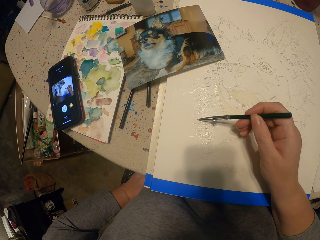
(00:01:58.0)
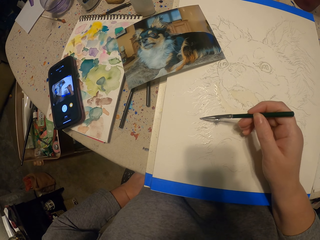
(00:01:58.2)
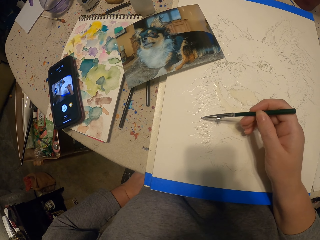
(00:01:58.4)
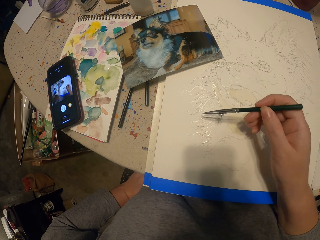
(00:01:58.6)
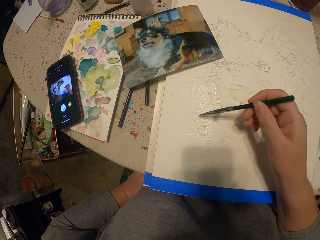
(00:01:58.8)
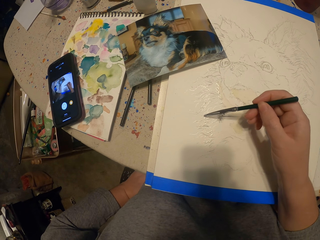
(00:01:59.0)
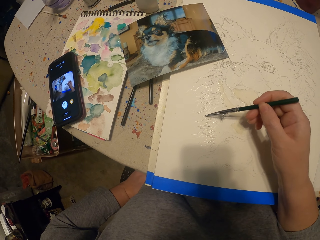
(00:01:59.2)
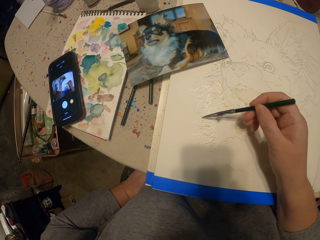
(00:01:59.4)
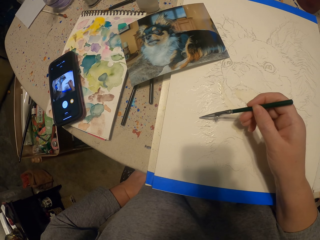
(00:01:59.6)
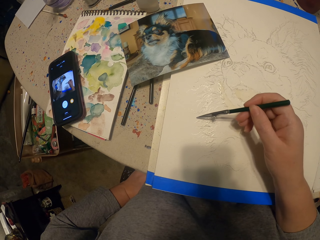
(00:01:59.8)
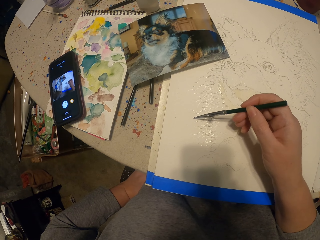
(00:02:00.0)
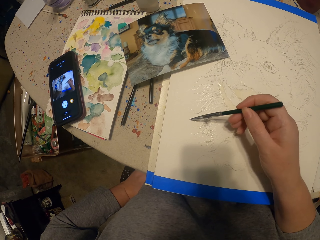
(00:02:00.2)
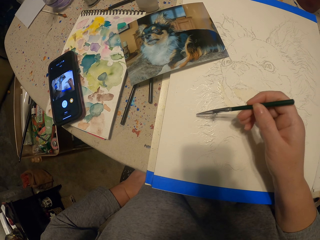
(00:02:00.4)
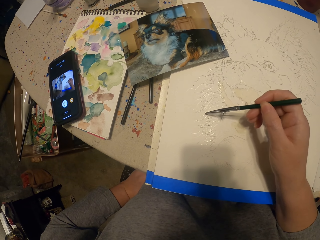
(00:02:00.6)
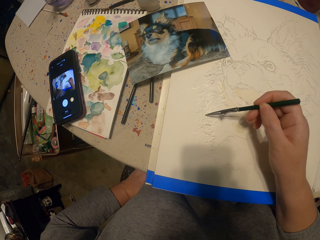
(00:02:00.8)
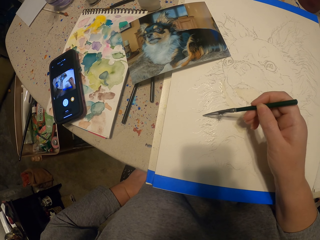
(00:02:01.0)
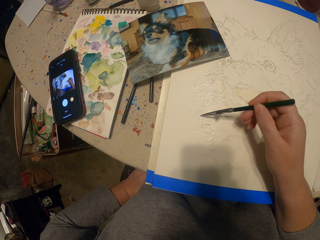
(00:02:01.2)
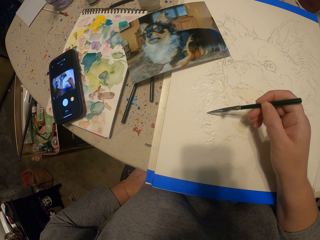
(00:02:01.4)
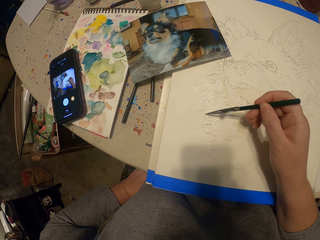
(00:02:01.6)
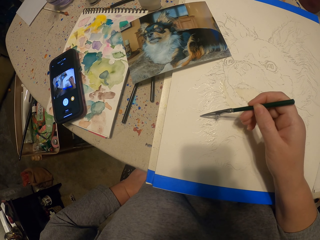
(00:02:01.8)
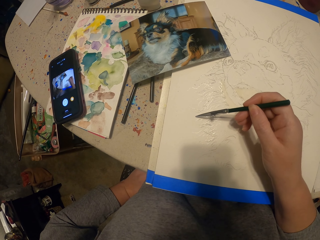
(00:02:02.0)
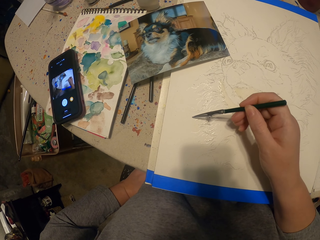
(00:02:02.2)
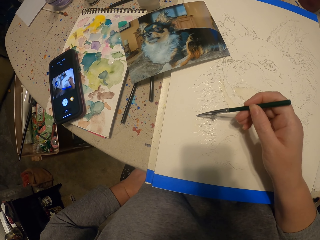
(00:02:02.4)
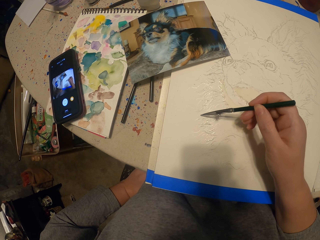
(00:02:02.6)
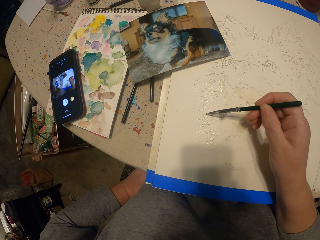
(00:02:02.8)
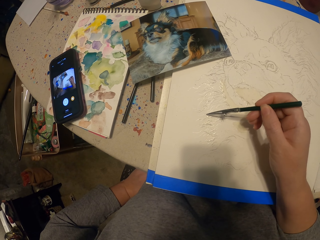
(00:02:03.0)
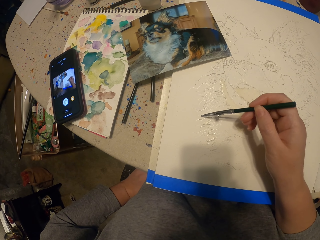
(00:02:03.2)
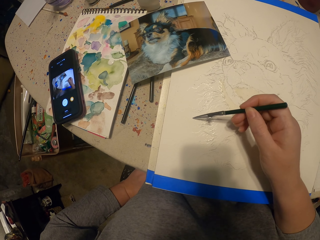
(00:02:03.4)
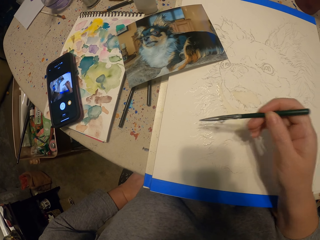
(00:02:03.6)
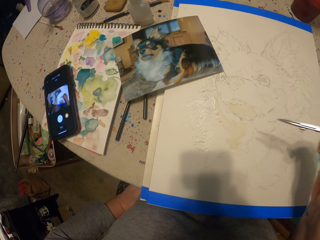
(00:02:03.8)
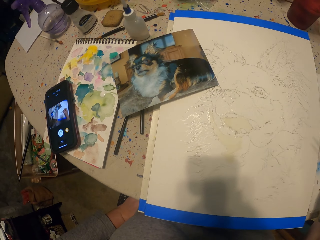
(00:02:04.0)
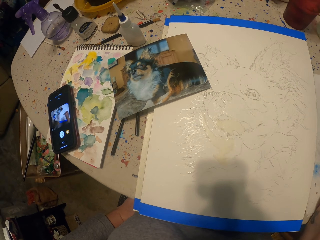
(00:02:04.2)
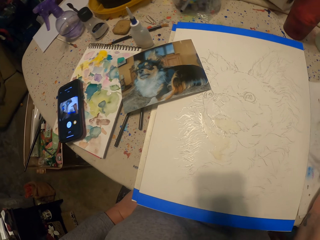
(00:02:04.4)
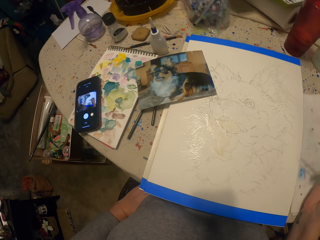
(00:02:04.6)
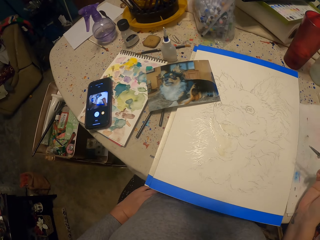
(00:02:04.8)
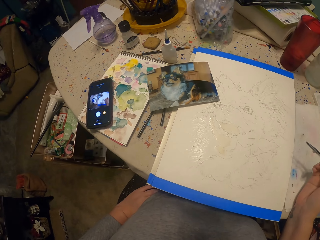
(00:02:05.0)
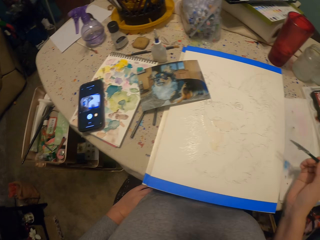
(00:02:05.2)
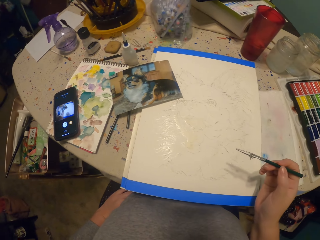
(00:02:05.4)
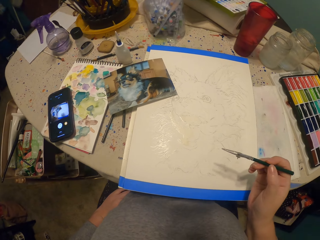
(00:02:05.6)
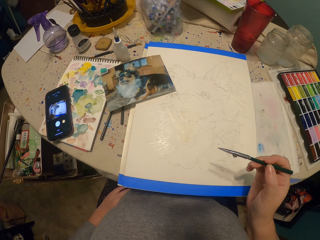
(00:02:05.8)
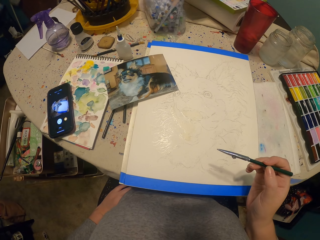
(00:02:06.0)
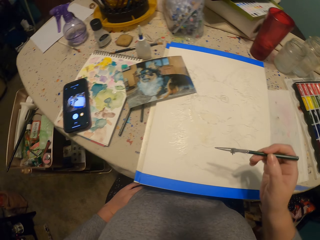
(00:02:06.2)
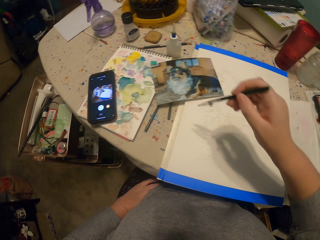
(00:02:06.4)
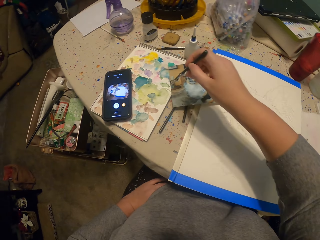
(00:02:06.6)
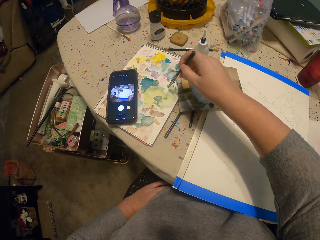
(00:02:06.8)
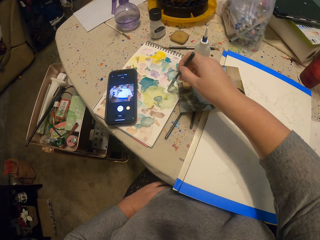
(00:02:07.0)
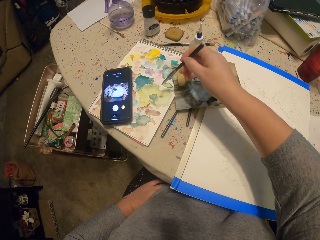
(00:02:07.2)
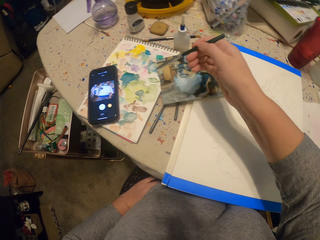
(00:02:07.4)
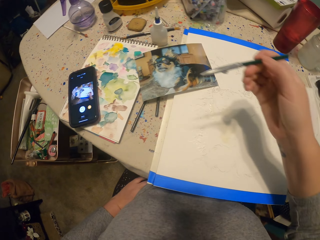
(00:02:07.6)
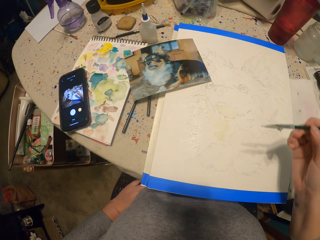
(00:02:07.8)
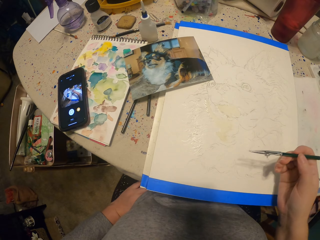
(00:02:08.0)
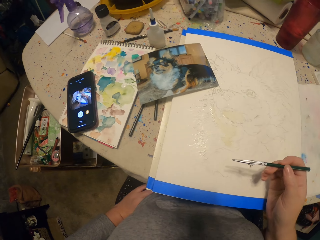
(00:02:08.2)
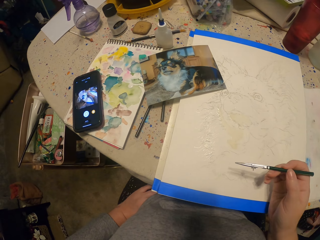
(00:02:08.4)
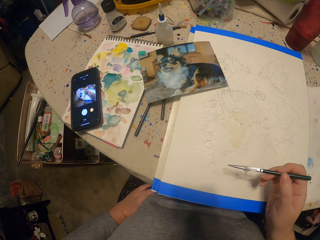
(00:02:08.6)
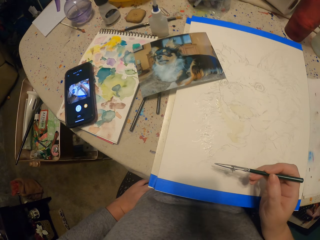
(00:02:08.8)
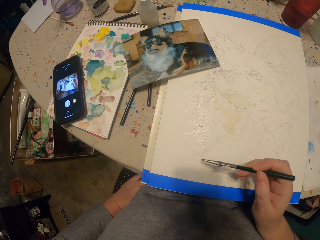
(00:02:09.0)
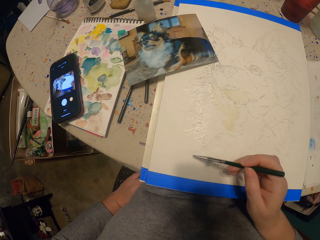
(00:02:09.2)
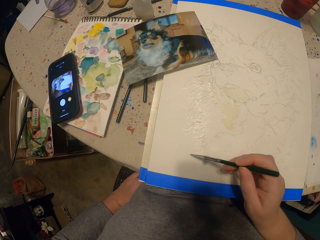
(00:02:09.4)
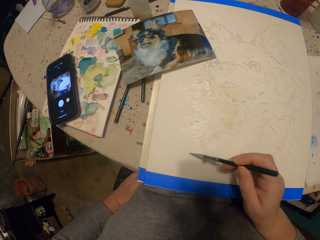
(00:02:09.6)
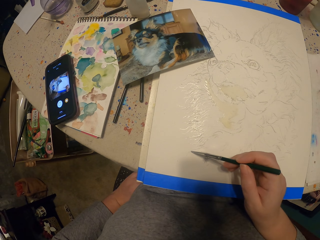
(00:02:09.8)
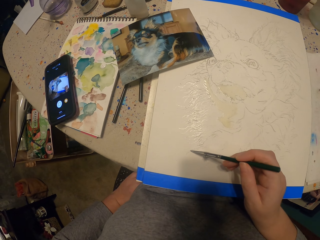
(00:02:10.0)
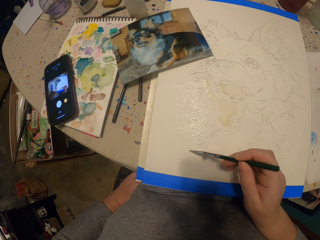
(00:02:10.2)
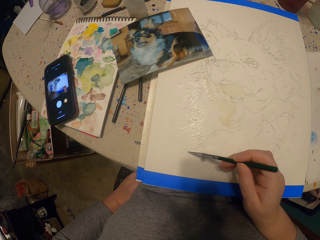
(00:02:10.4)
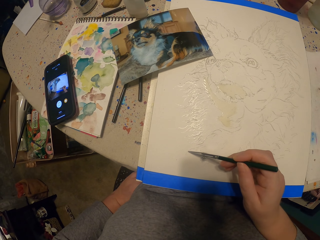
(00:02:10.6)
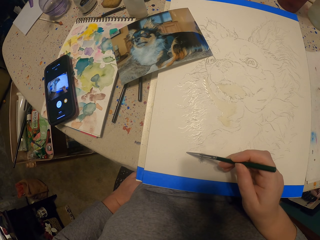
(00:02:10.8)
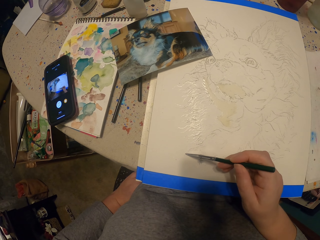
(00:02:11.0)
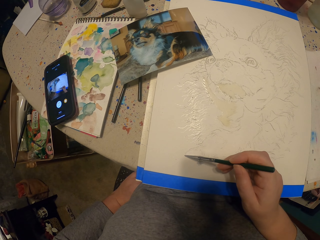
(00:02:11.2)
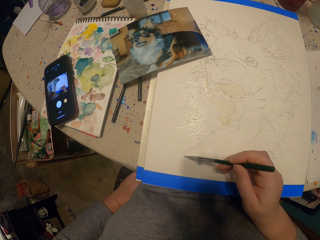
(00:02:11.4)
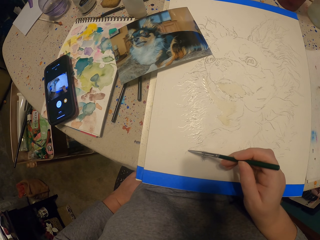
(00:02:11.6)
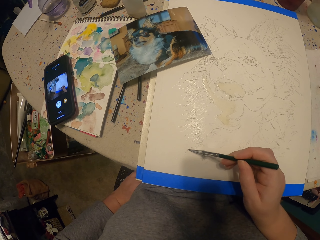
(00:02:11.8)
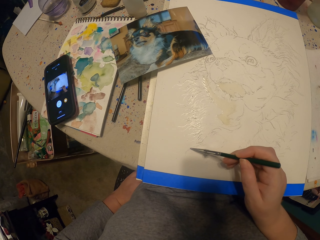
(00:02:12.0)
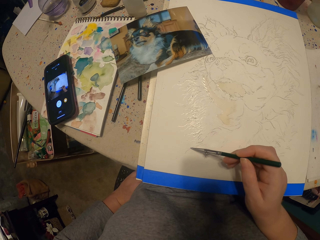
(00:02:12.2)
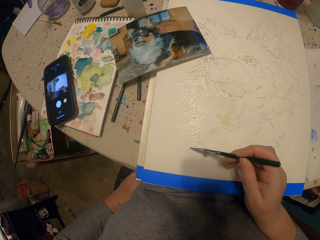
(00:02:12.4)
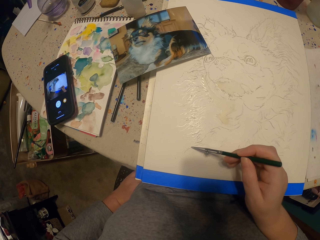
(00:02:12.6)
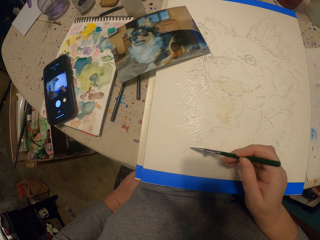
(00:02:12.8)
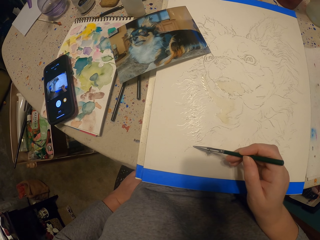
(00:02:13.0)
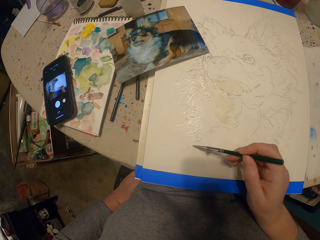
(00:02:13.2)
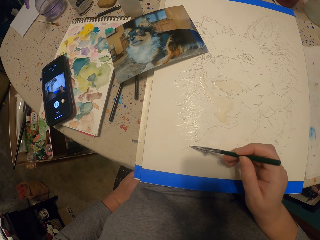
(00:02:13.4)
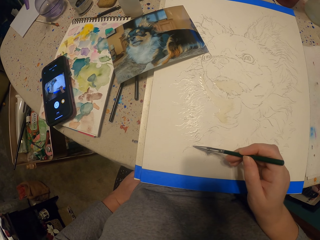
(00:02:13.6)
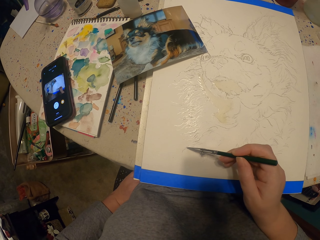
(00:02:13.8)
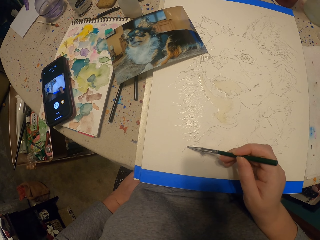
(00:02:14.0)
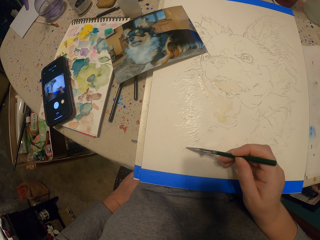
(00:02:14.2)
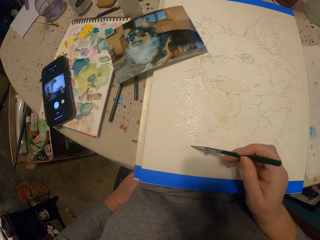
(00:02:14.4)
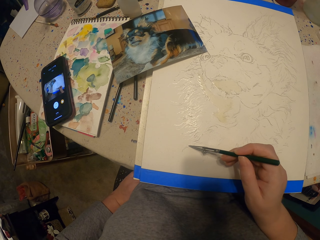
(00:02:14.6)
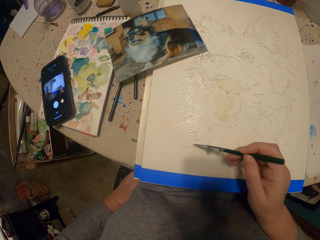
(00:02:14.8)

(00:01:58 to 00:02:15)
The camera wearer moves the painting pencil away from the picture. They dip the painting pencil in the ink. They paint the picture.

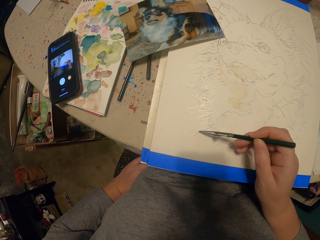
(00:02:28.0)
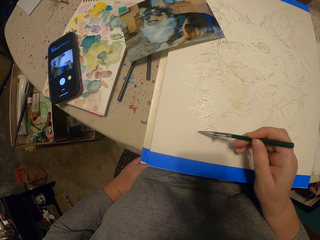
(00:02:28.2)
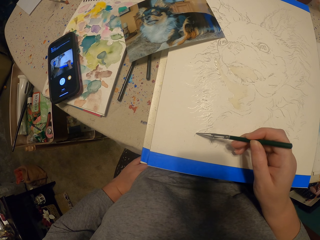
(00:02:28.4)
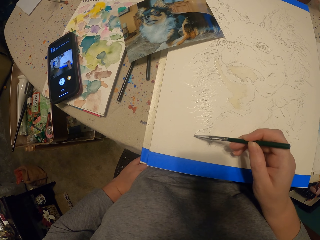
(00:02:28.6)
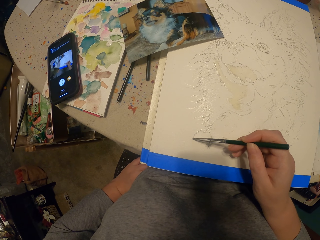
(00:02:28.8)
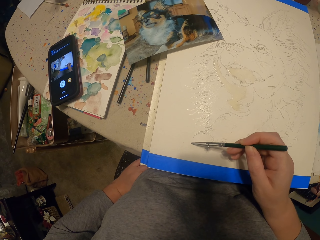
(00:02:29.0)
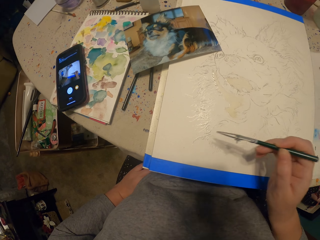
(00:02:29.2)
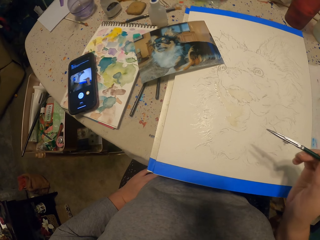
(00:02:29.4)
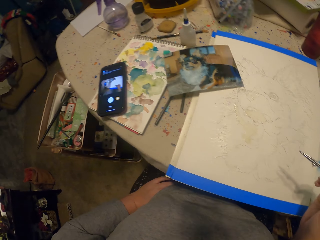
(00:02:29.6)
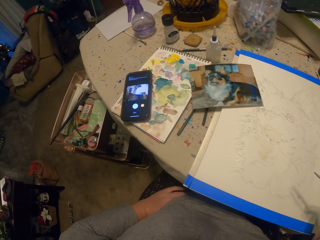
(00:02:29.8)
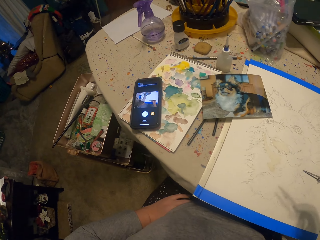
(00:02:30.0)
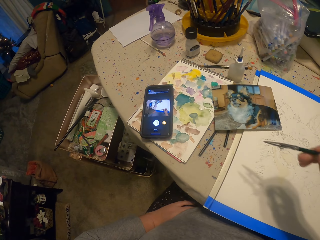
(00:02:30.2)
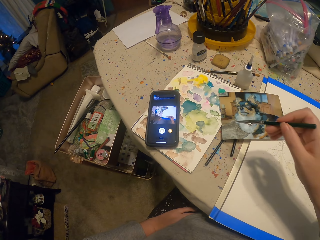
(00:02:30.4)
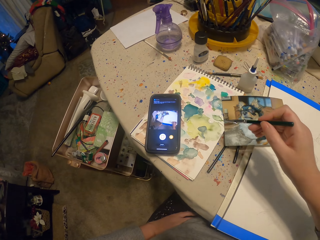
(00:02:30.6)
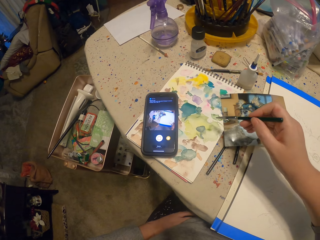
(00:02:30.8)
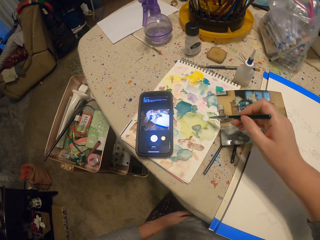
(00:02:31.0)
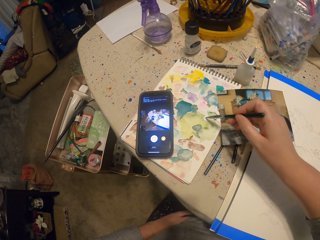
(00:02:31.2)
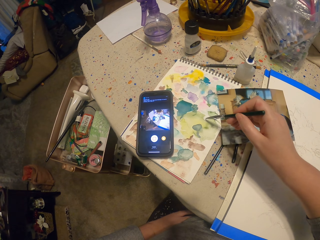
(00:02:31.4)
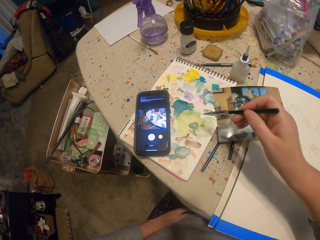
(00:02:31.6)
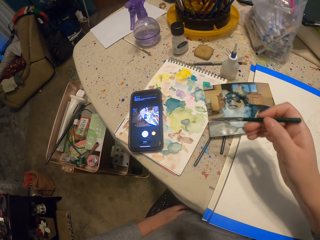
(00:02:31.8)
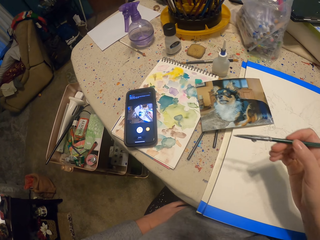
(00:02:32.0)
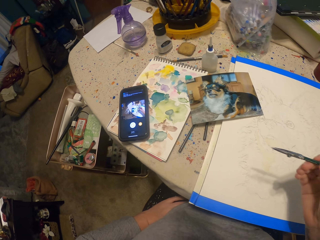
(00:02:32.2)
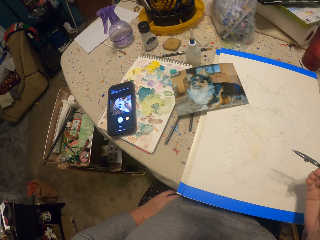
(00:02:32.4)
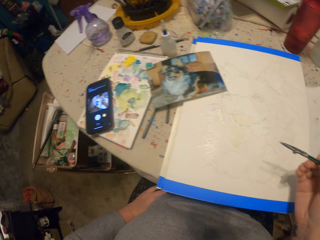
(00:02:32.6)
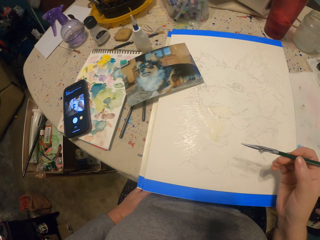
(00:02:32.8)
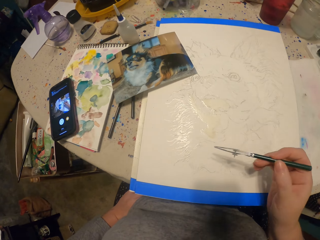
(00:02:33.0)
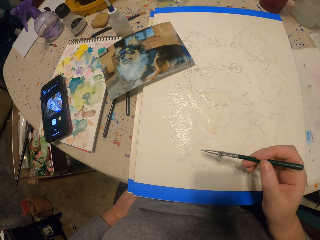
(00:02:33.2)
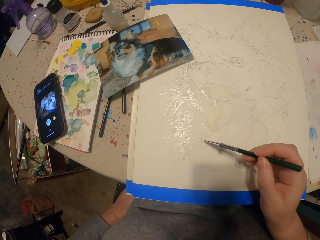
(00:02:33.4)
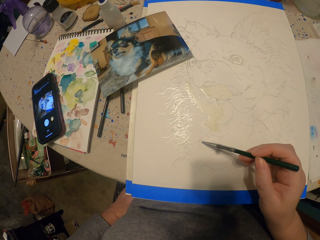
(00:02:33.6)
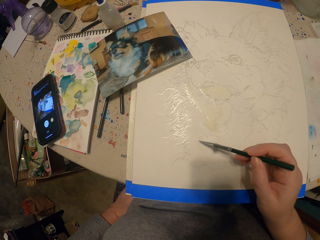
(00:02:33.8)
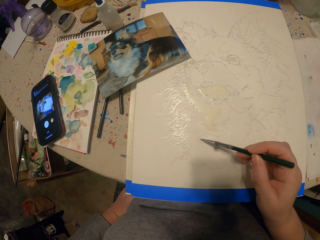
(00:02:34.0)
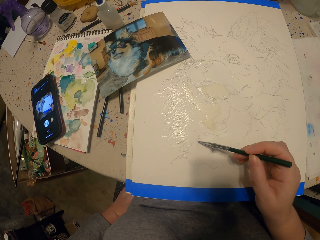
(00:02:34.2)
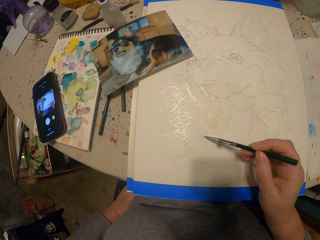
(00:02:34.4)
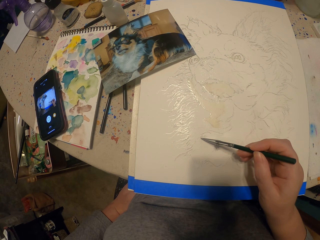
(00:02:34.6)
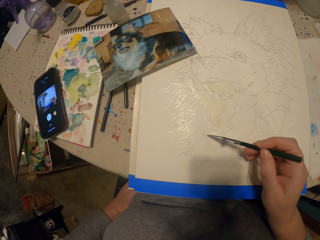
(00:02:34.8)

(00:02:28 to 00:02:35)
The camera wearer moves the painting pencil away from the picture. They dip the painting pencil in the ink. They paint.
